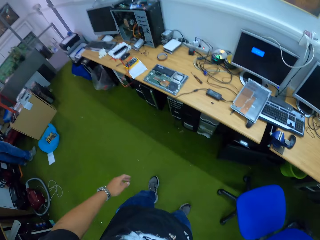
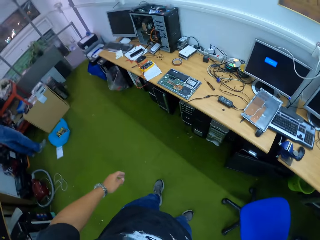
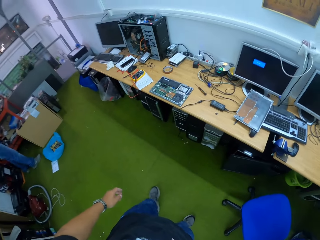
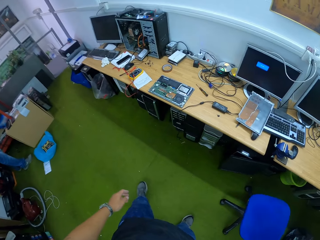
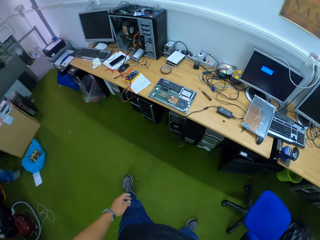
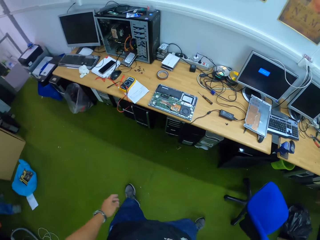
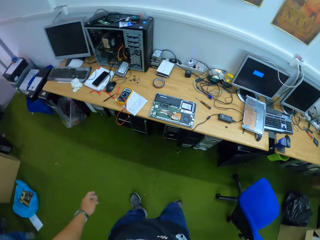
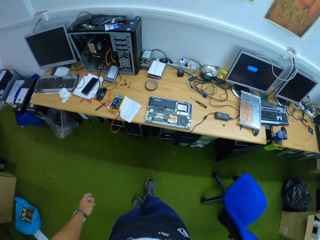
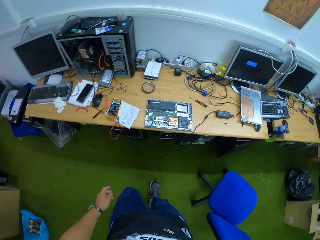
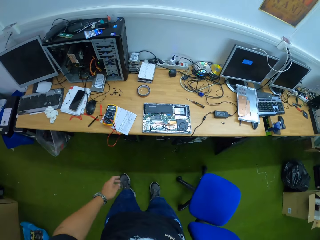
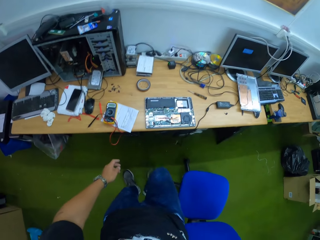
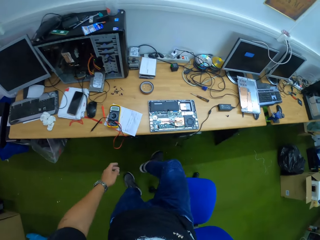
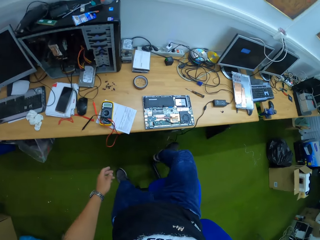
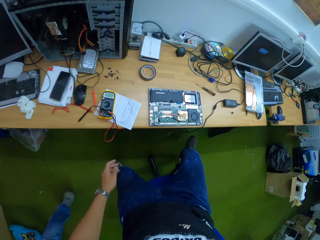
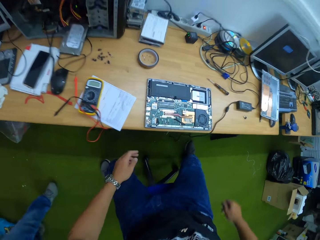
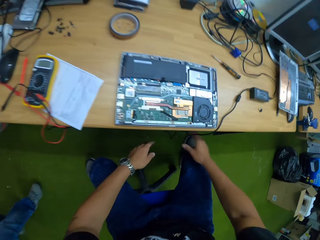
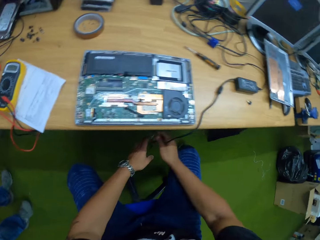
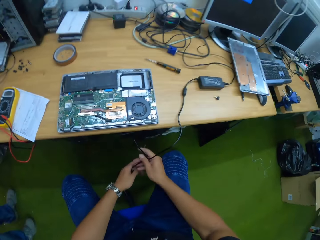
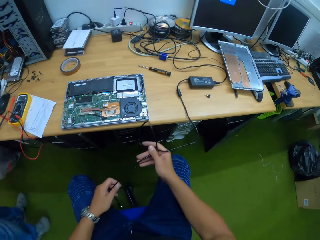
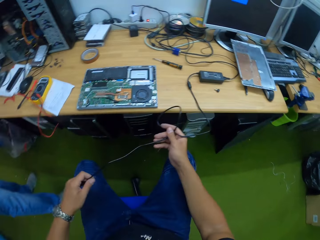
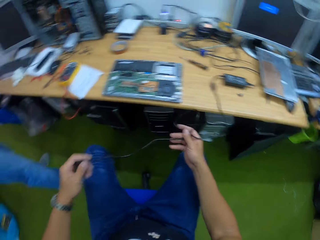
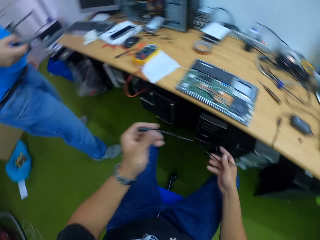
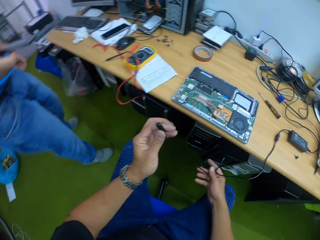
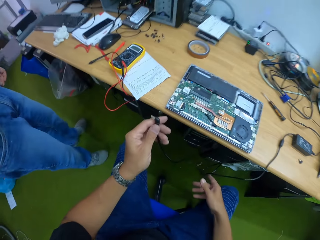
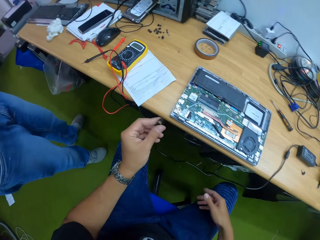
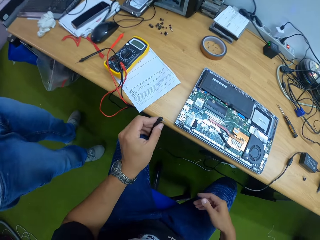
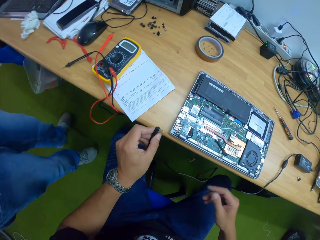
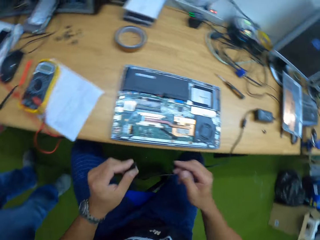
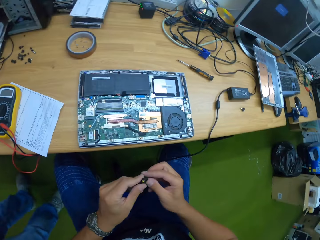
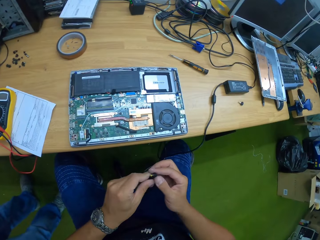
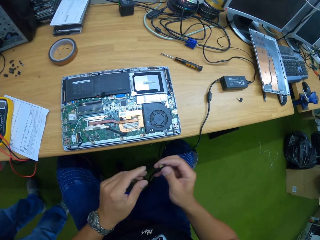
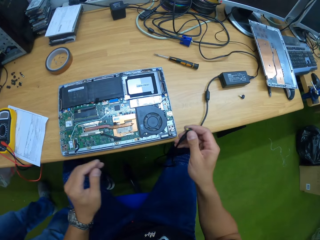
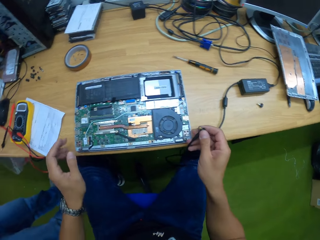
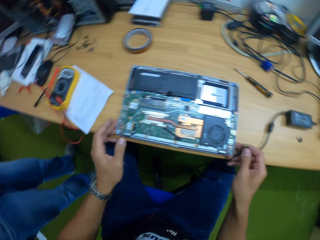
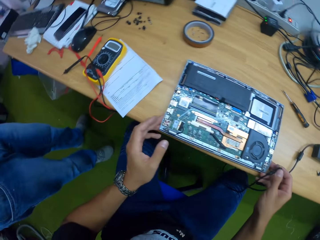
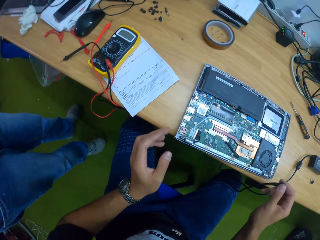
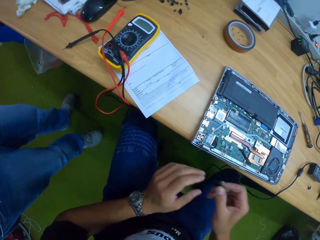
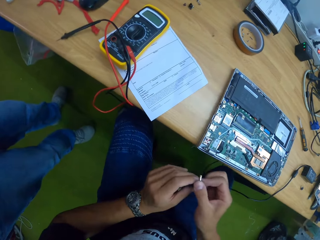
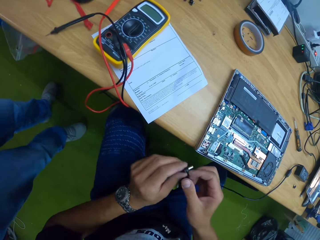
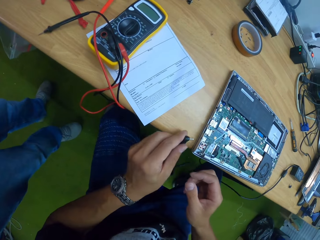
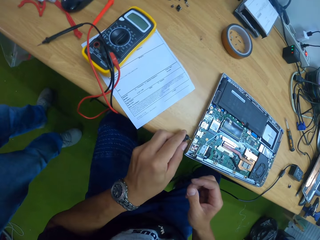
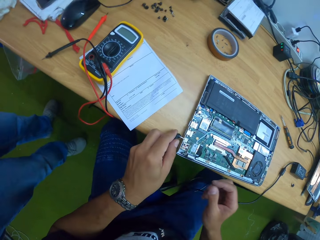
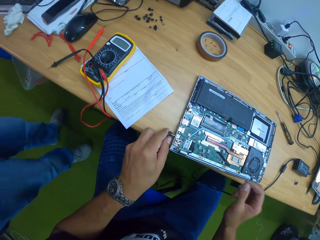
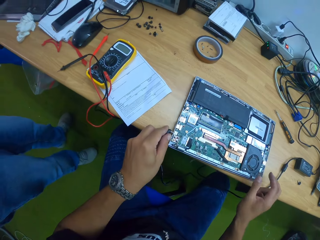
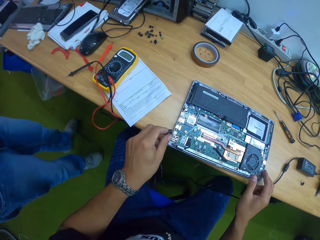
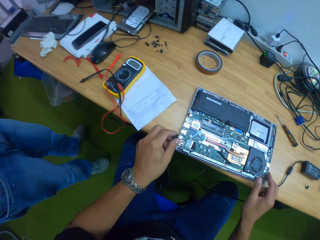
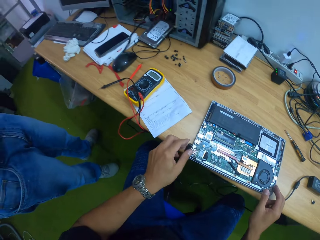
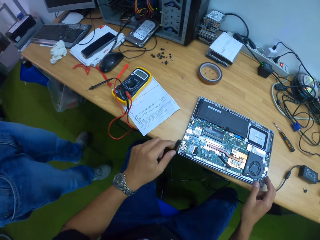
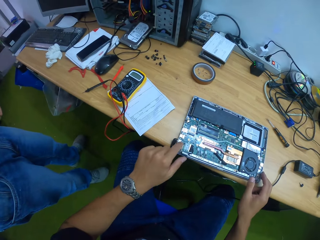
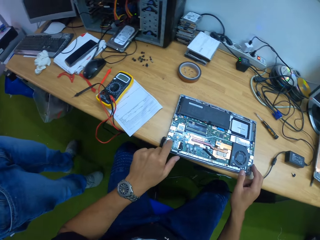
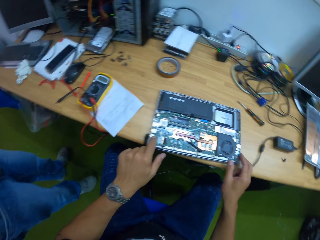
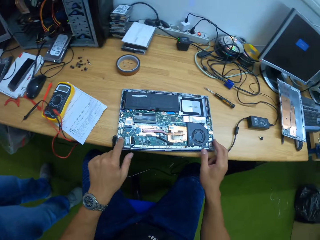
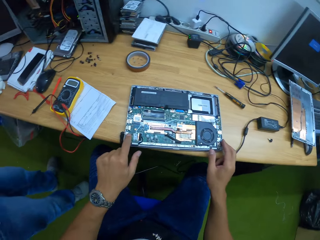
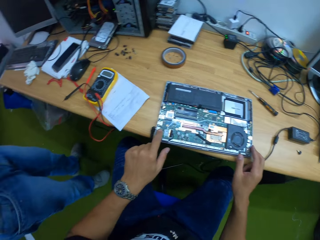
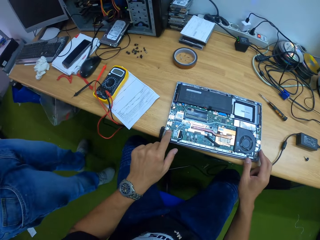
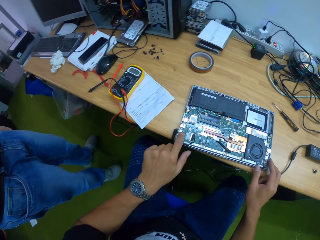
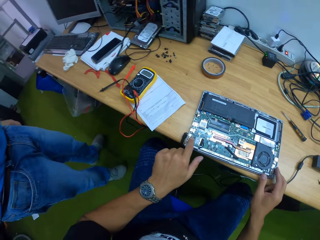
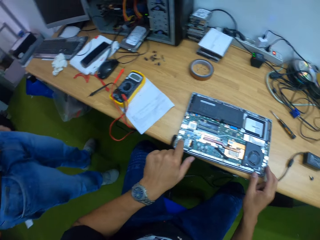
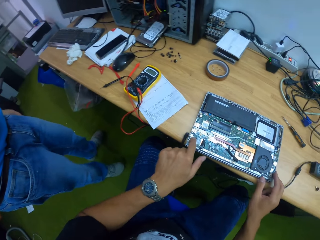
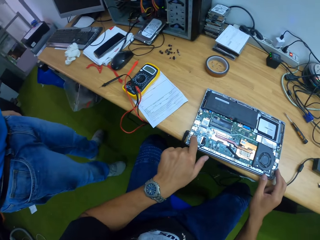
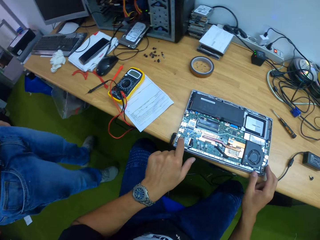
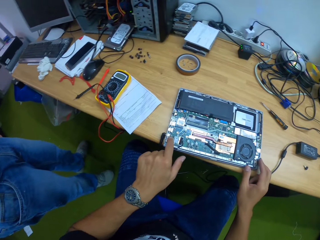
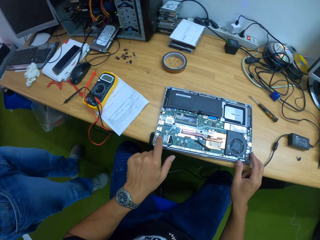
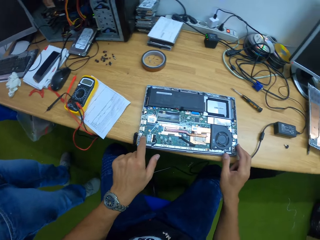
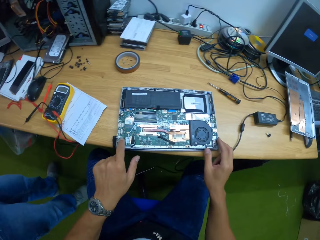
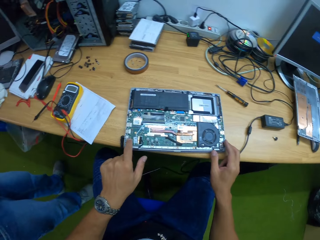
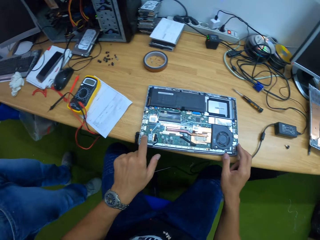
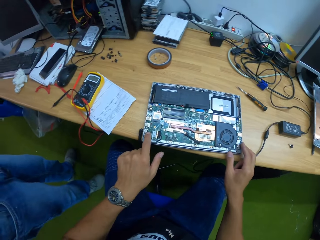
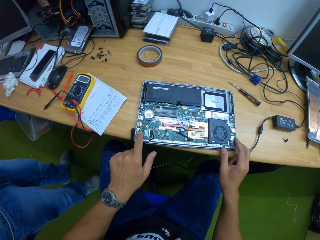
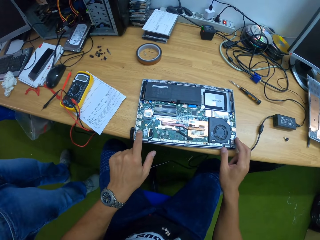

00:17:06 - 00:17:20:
The camera wearer moves a chair towards the table with his right hand. He sits on the chair. A man walks beside the camera wearer. The camera wearer picks up a laptop charger. He adjusts the laptop charger on the table with both hands. He passes the charger between his hands. He moves the laptop. He plugs the charger at the laptop charging port with his left hand. He places his hands on the laptop.

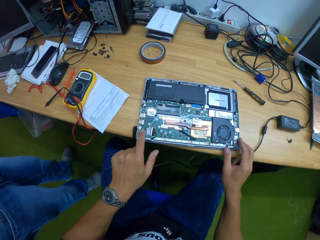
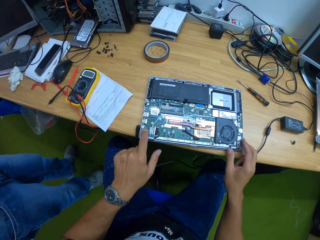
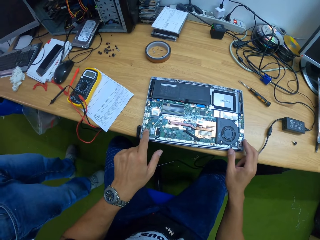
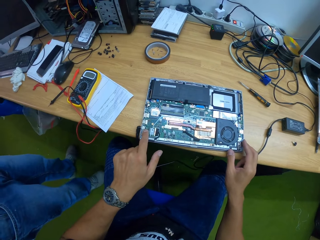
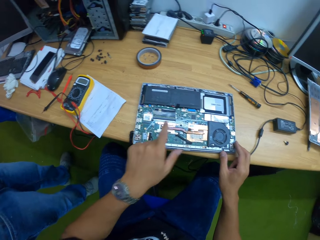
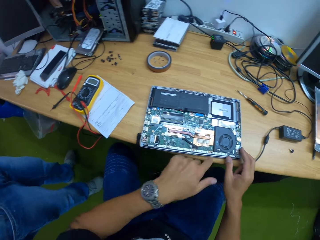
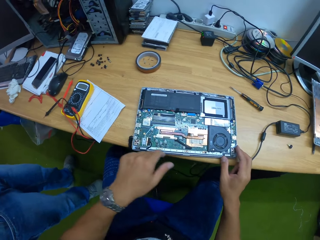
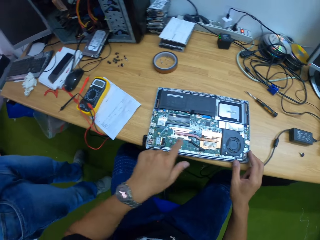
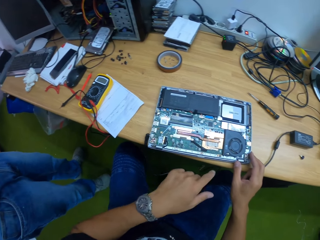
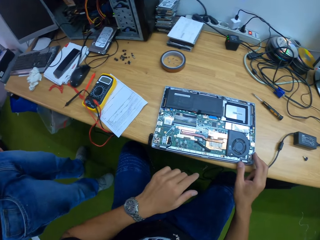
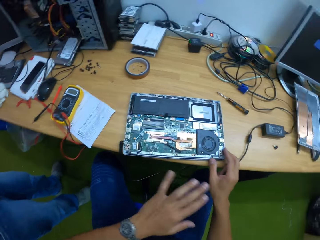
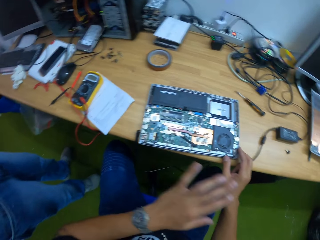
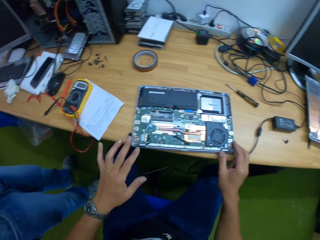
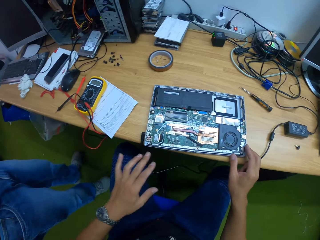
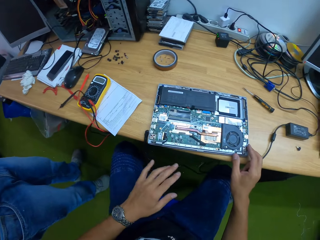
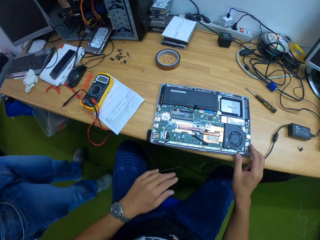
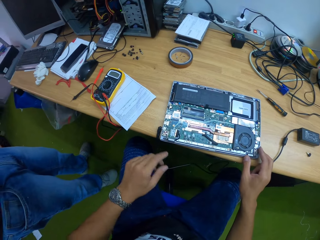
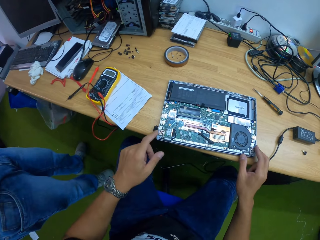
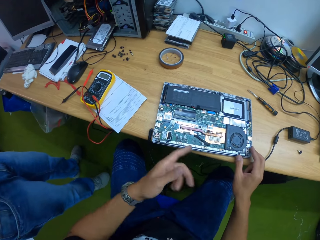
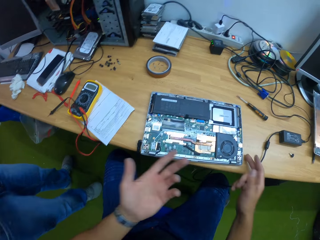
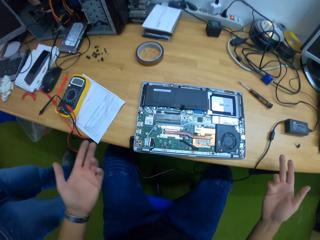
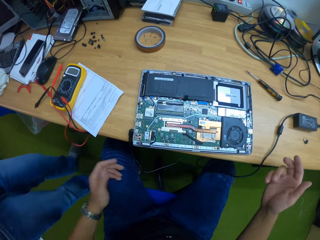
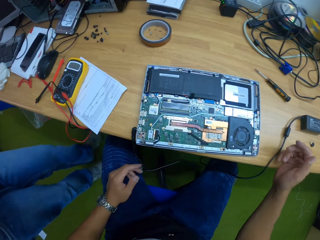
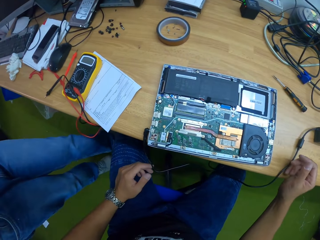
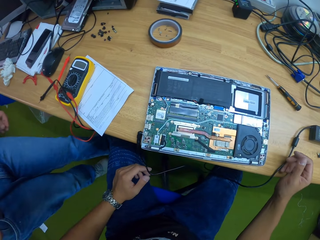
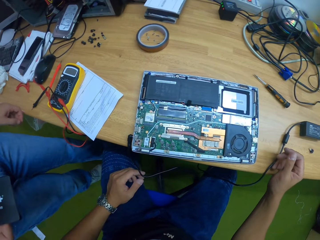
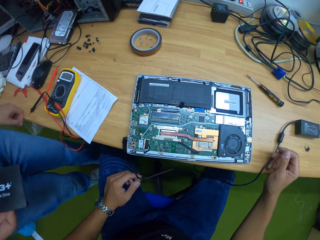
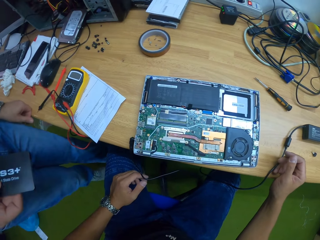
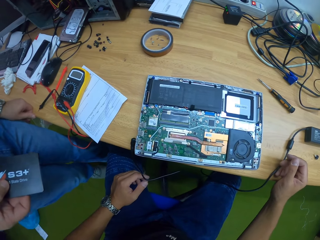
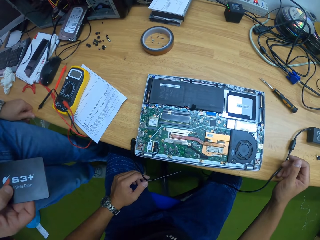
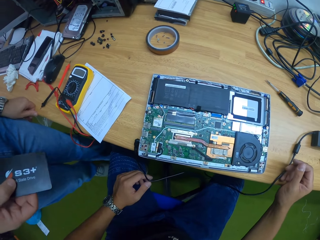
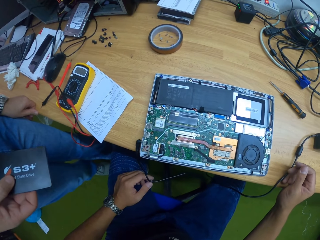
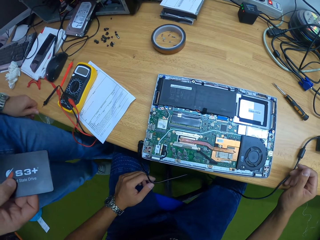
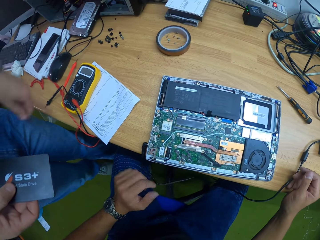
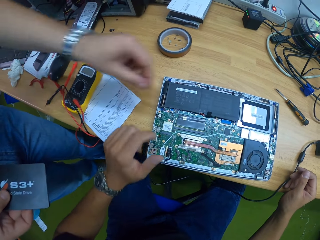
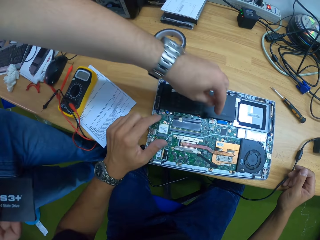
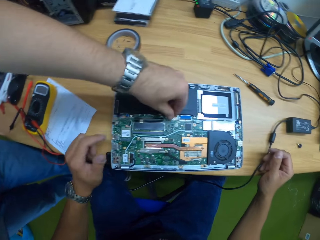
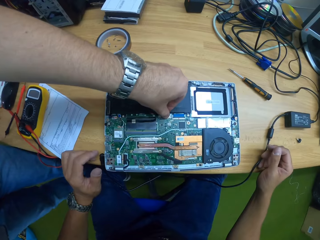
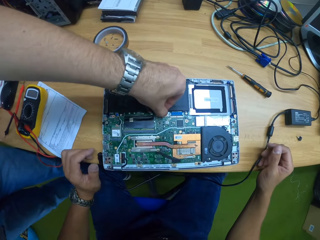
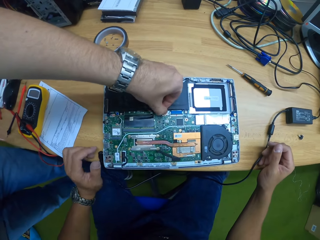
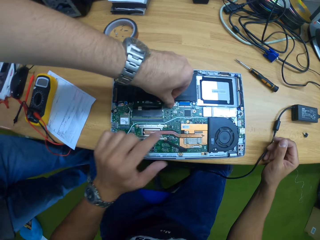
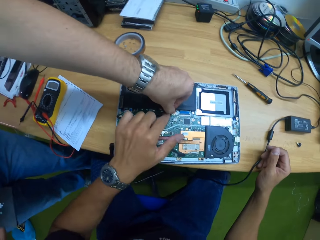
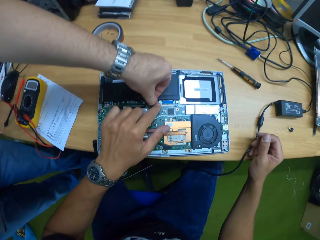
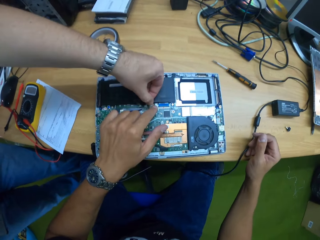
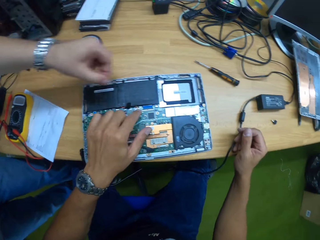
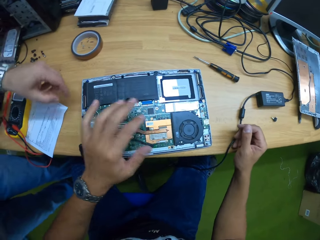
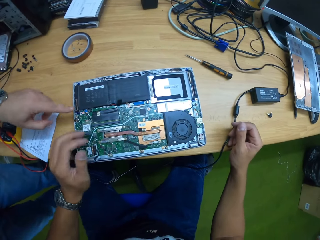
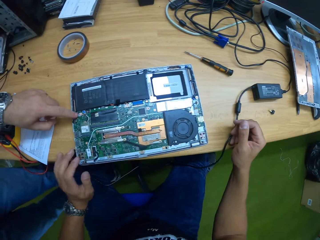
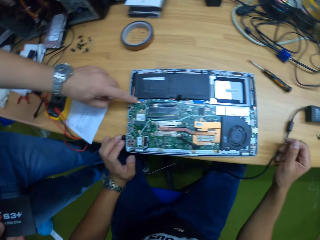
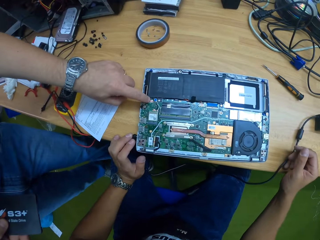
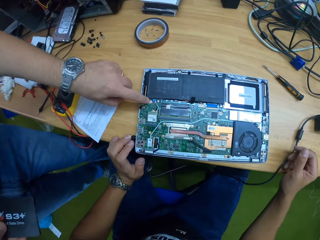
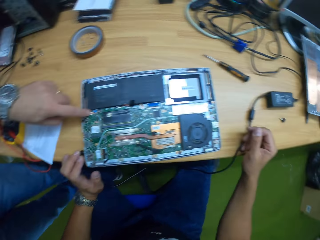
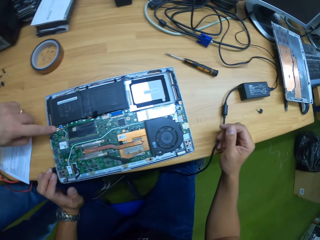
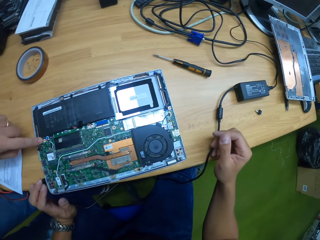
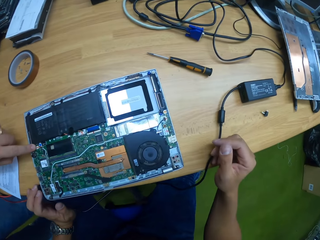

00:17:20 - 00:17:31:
The camera wearer gestures out. A man pulls something in the laptop. The man touches a part of the motherboard with his left hand. The camera wearer touches the motherboard with his left hand. He points on the laptop. The man points on the laptop.
